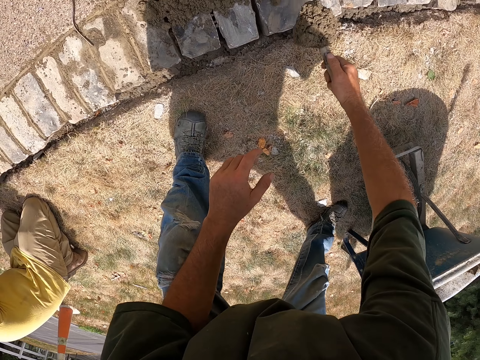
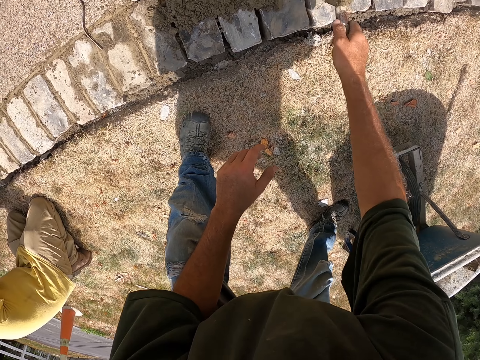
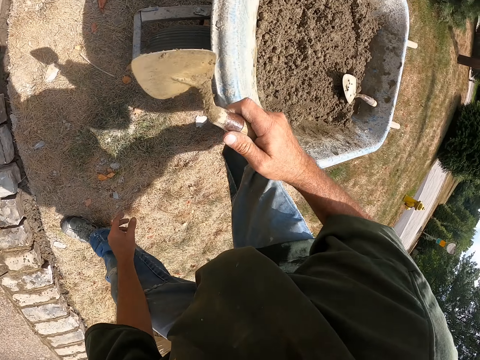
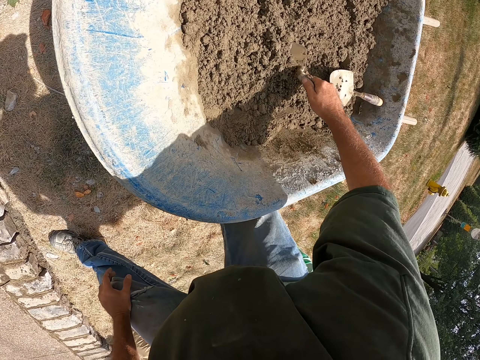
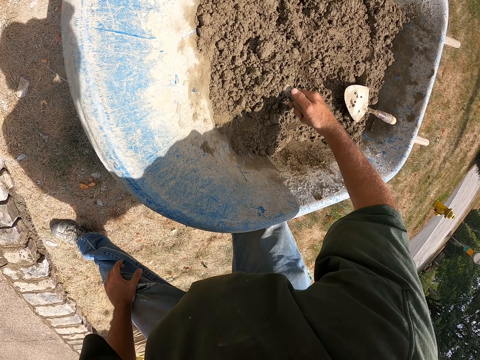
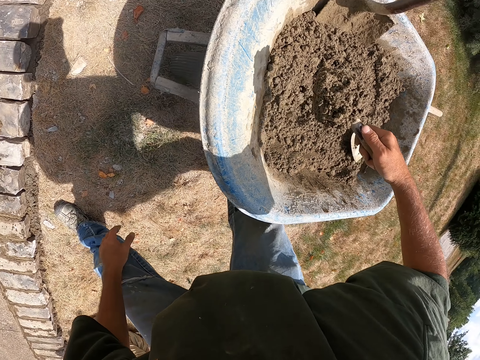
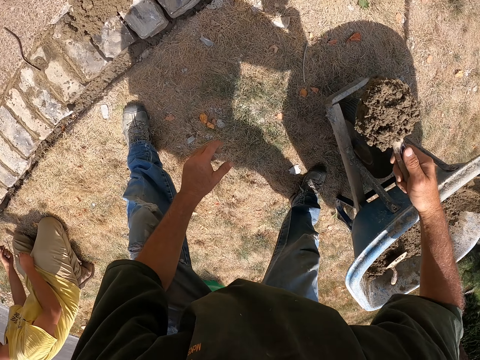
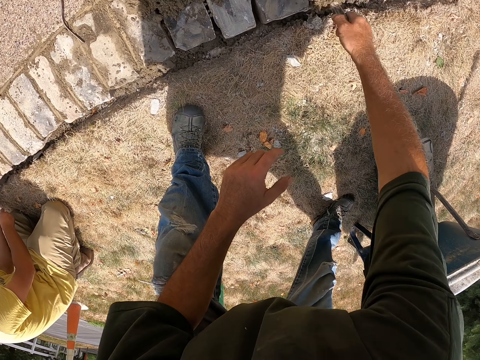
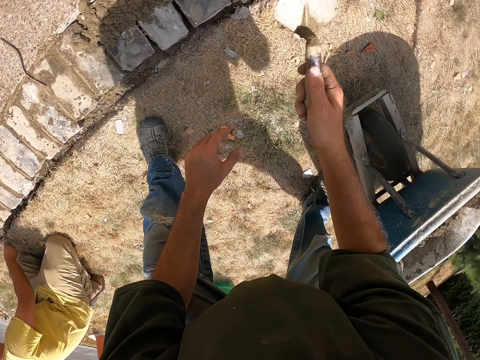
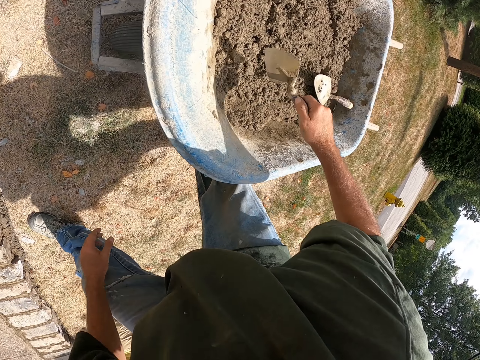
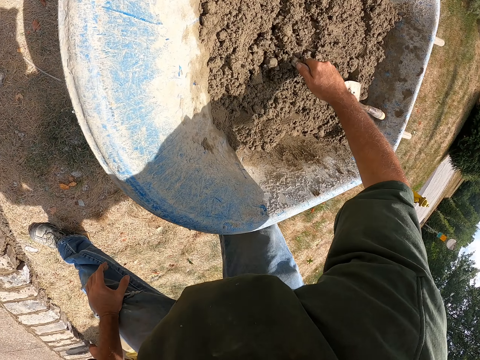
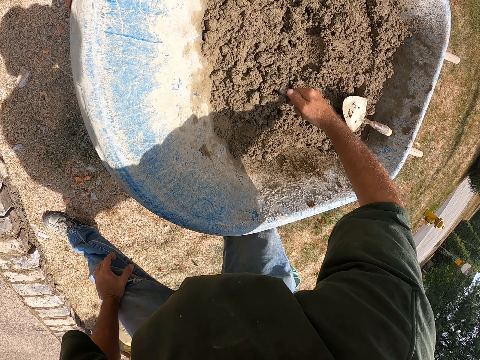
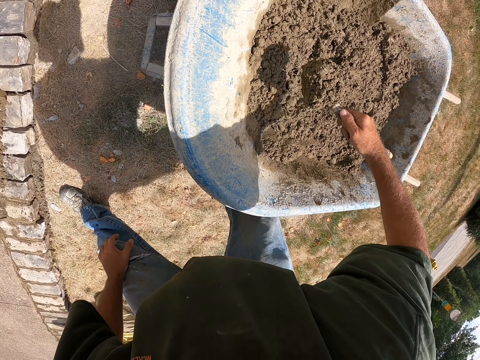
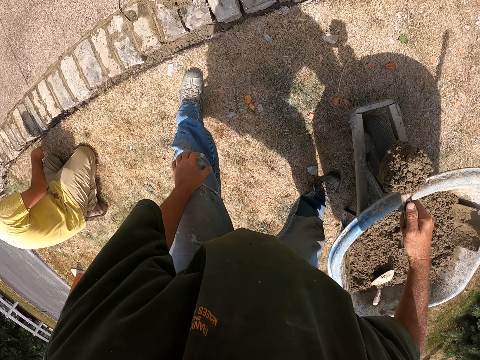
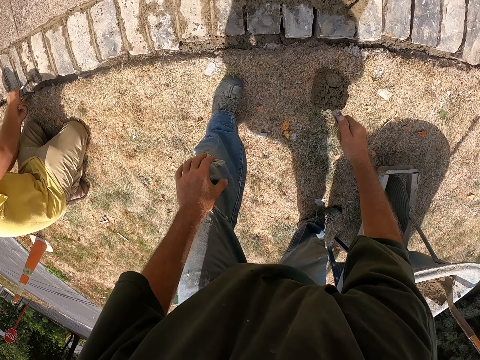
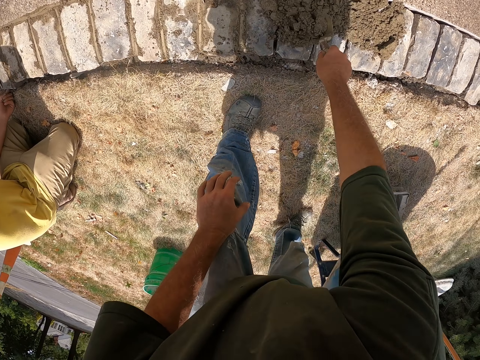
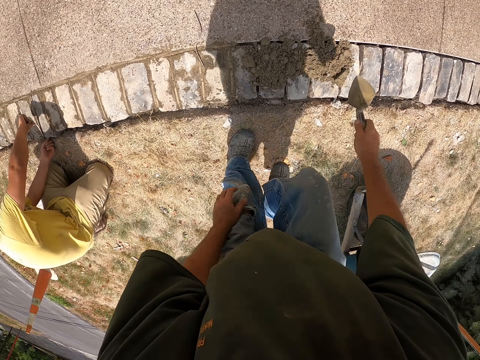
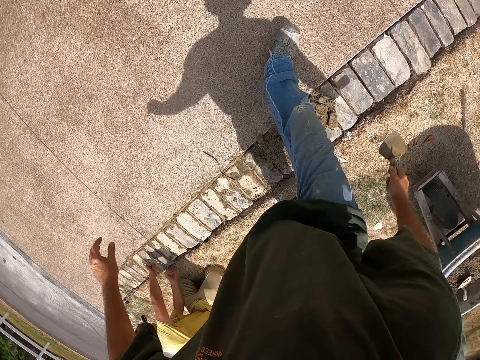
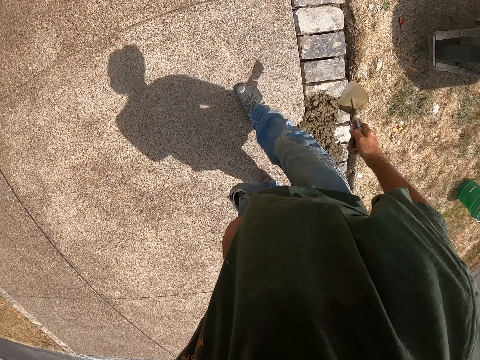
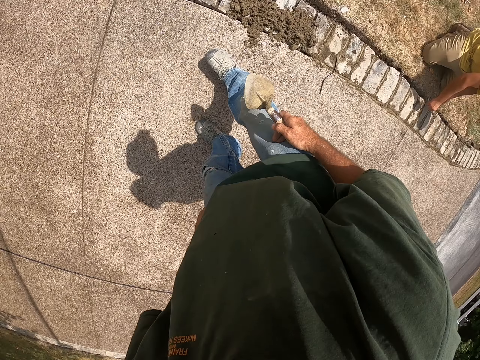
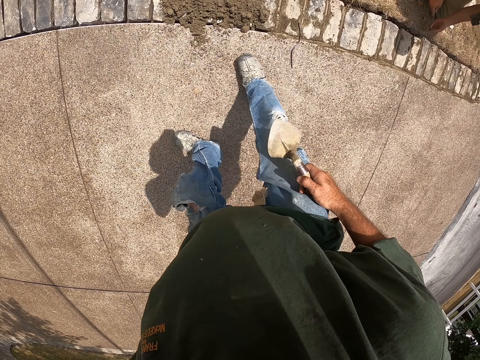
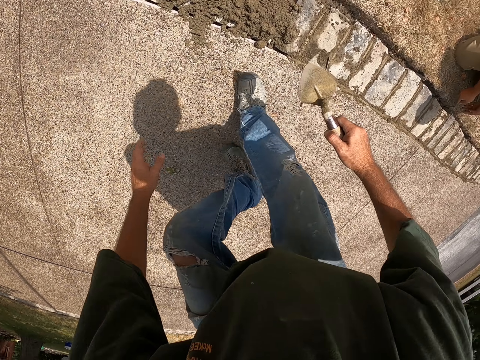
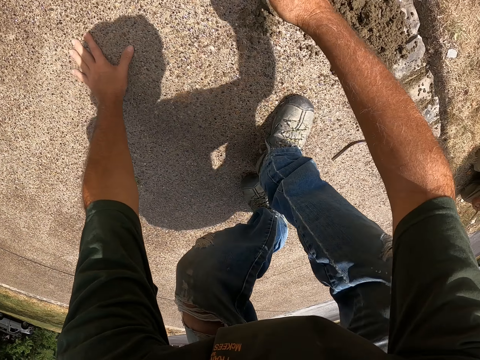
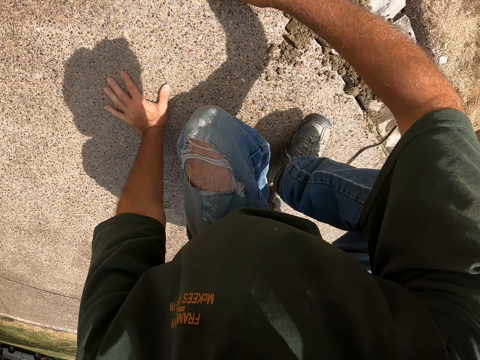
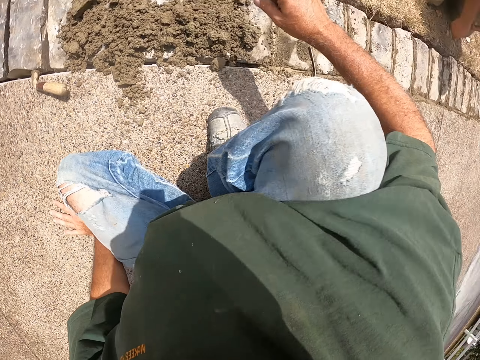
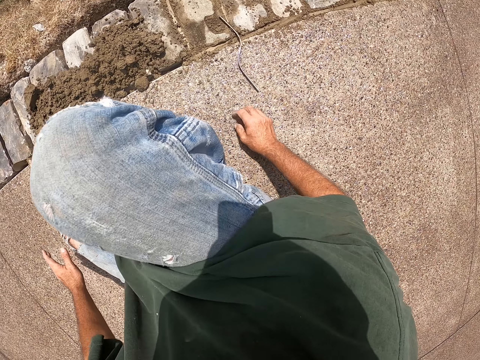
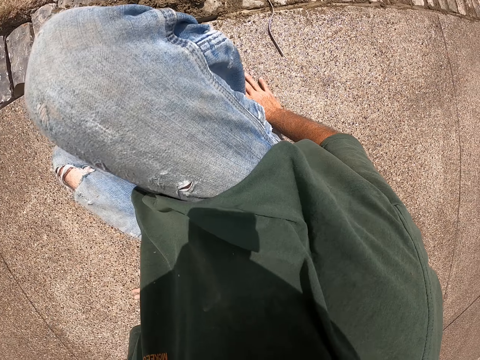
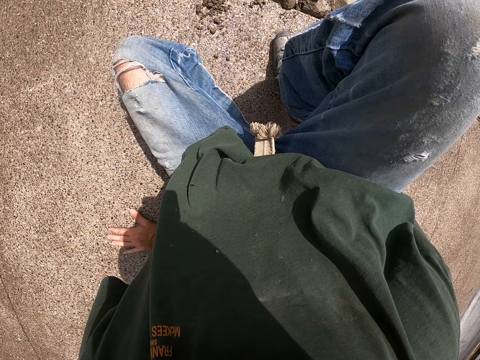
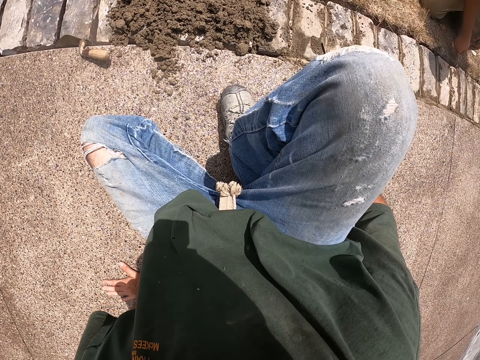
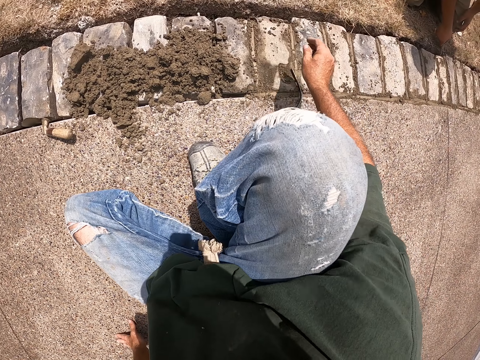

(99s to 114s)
The camera wearer puts cement on the bricks. They pick up cement with a mason trowel from the wheelbarrow. They put cement on the bricks. They pick up cement with the mason trowel from the wheelbarrow. They put cement on the bricks. They step over the bricks, move to the other side, and stand on the path. They sit on the path. They hold the path.

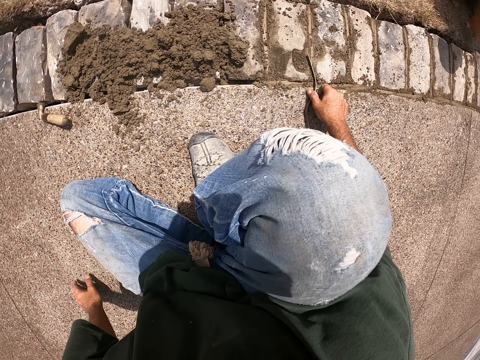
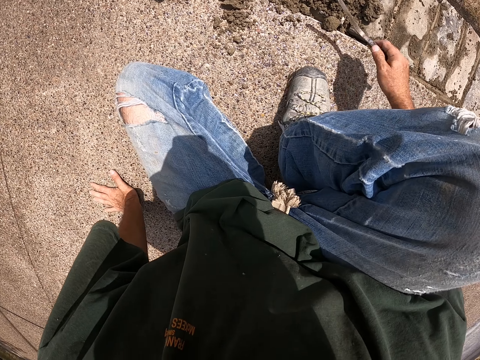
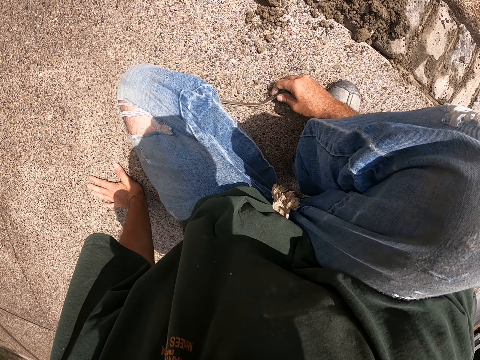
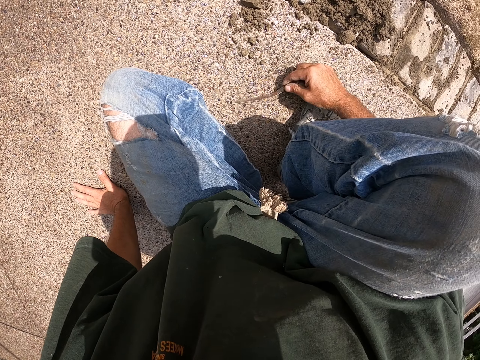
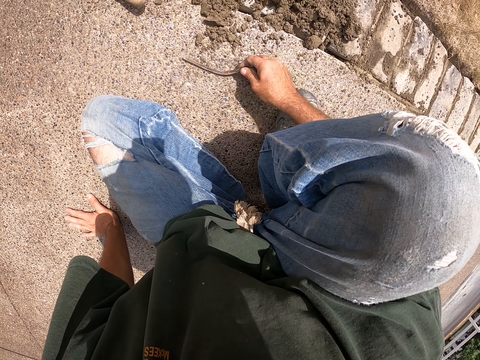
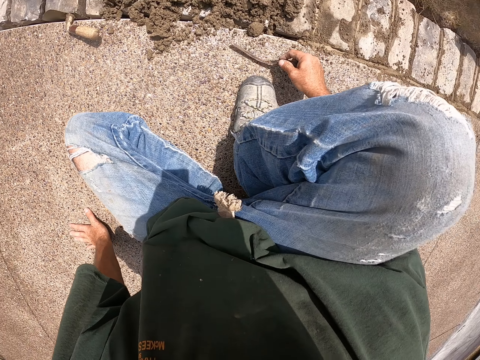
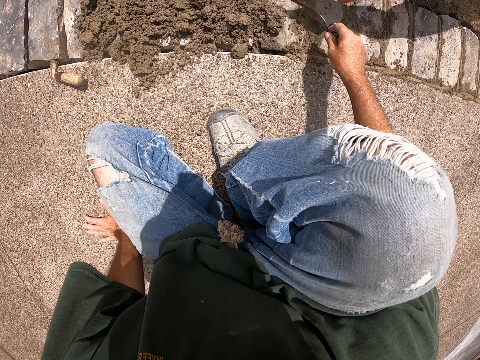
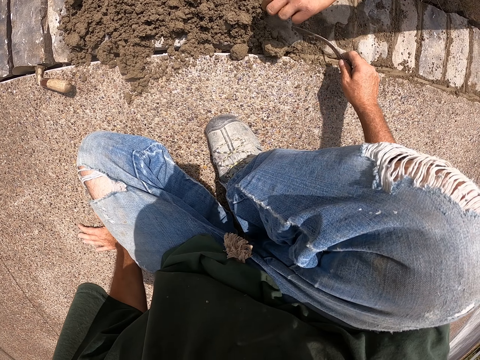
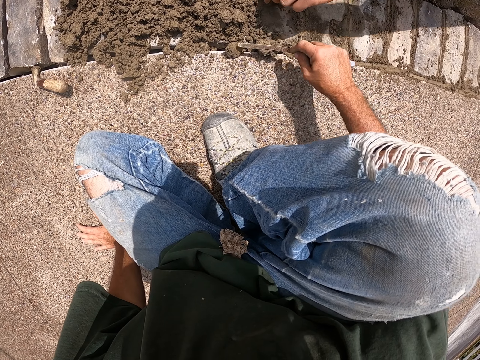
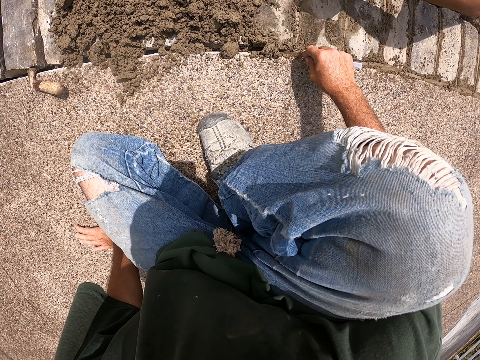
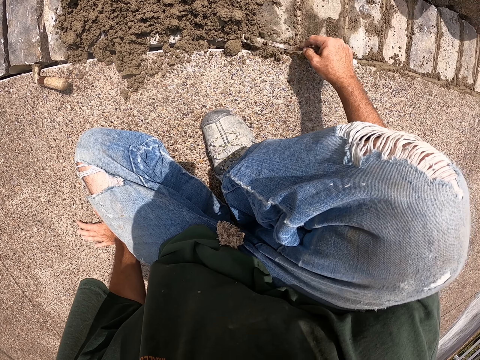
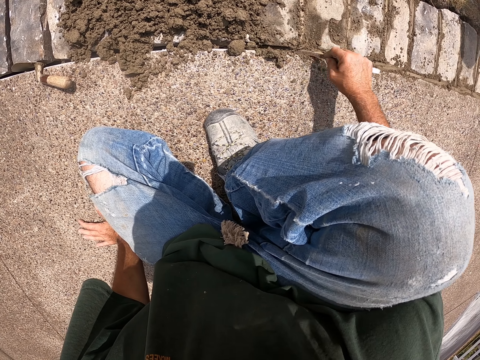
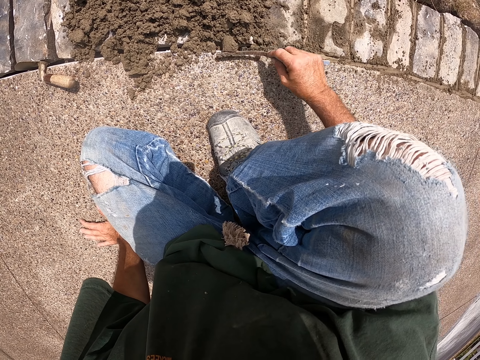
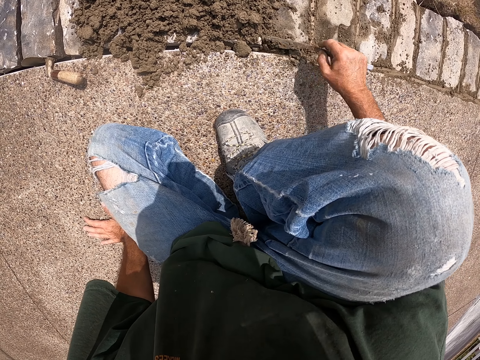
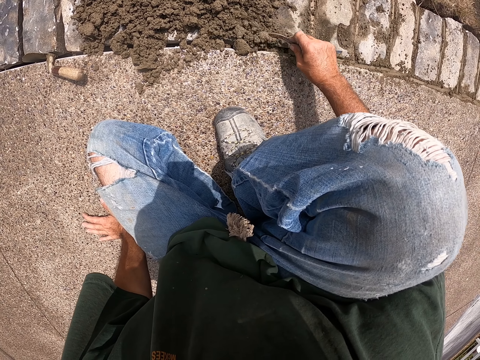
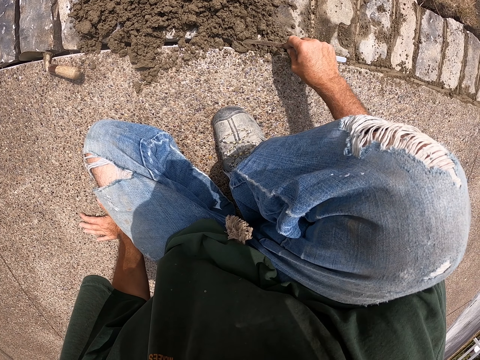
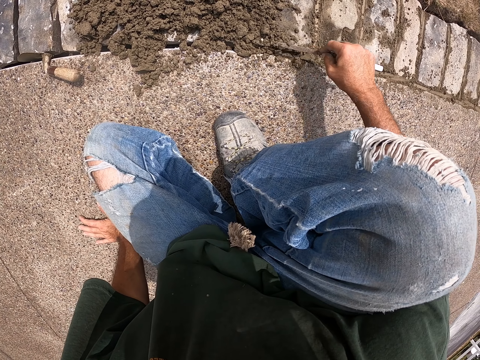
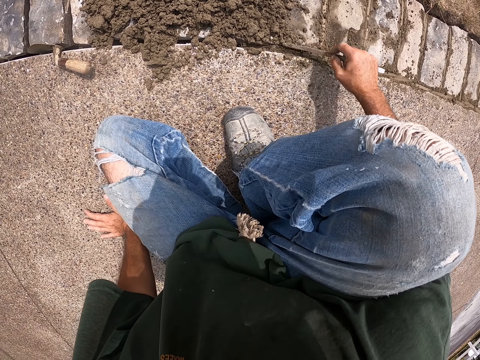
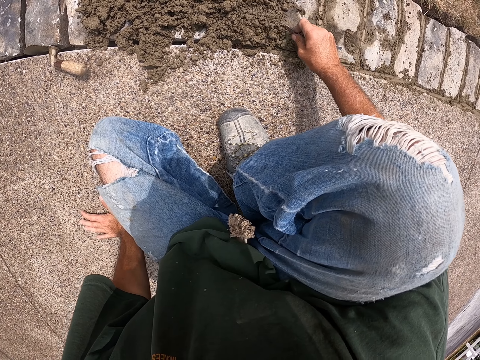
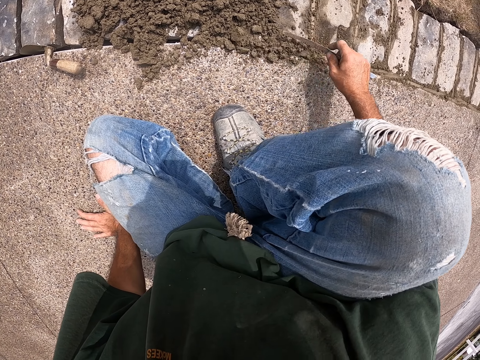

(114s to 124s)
The camera wearer picks up a joint filler from the floor. They collect cement with the joint filler. They cement the bricks with the joint filler.

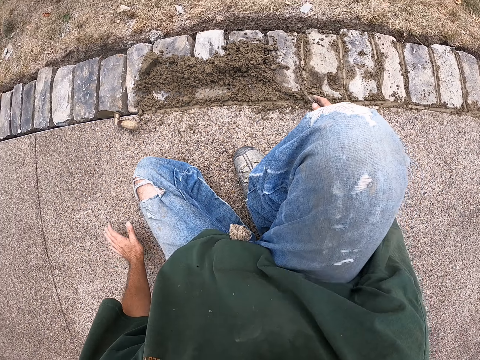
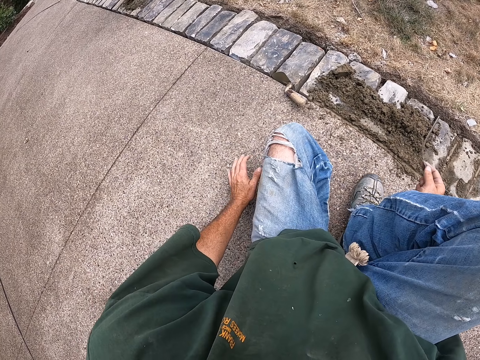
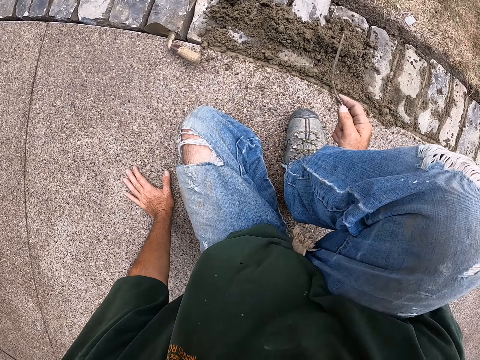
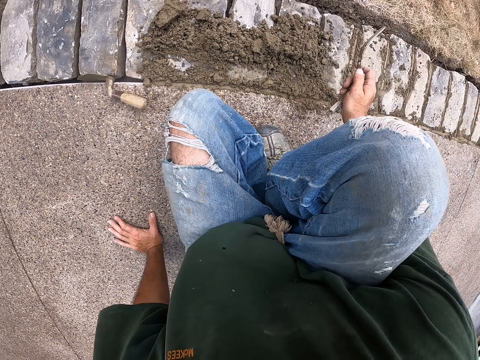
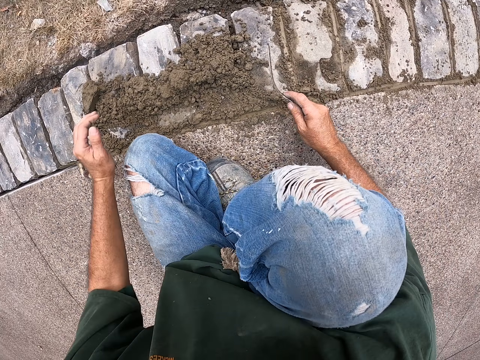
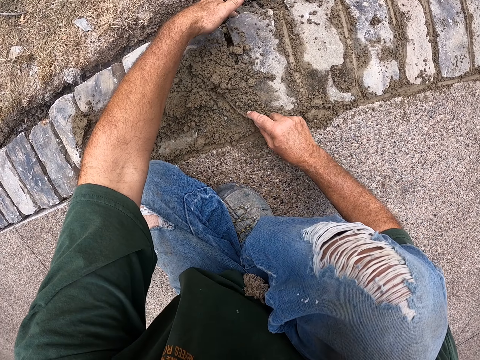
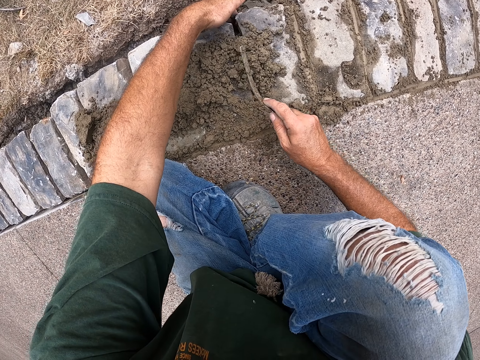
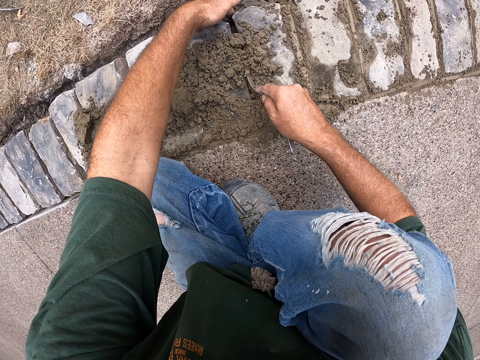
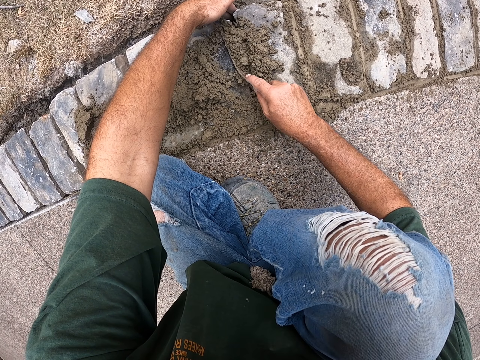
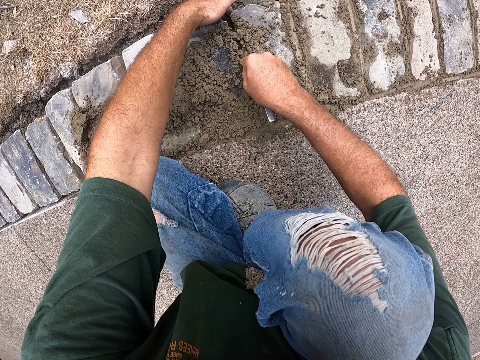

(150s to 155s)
The camera wearer pulls their hand off the path. They hold the brick with the right hand. They cement the bricks with a joint filler.
